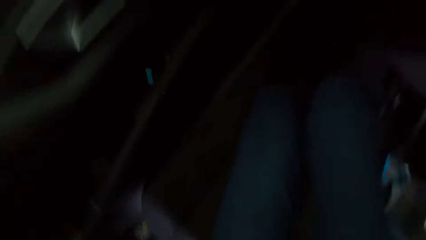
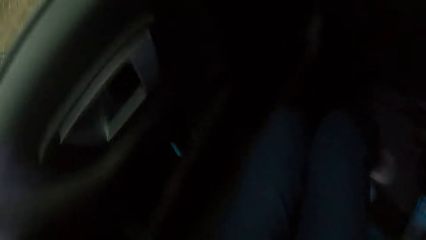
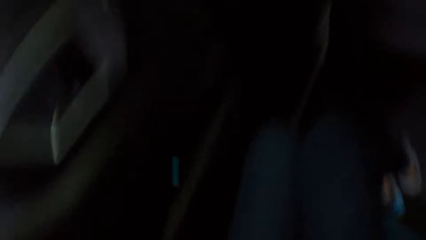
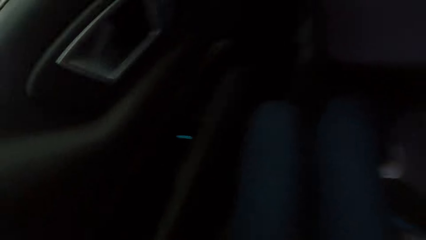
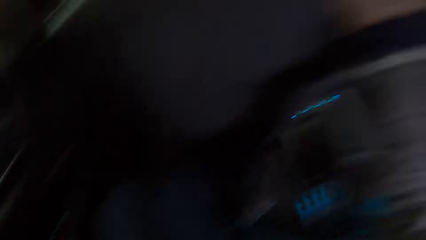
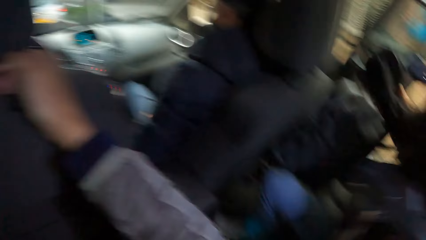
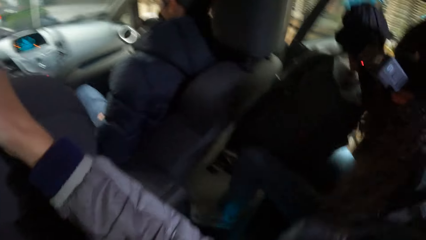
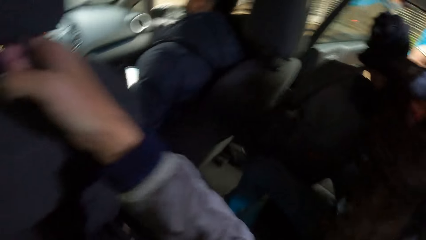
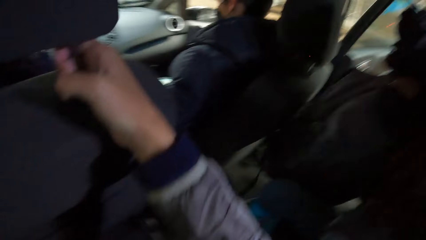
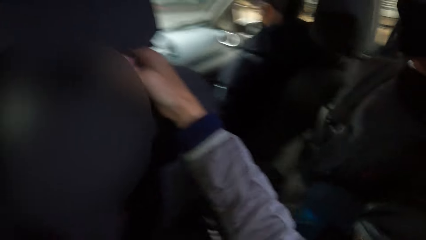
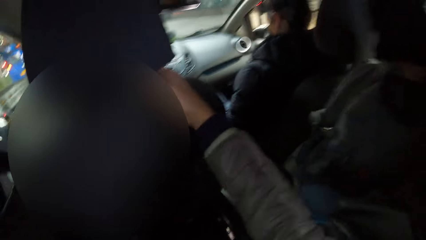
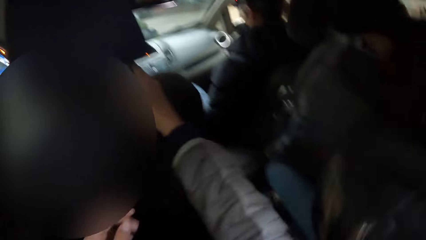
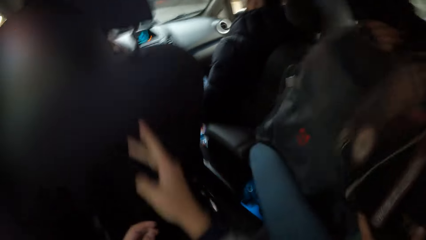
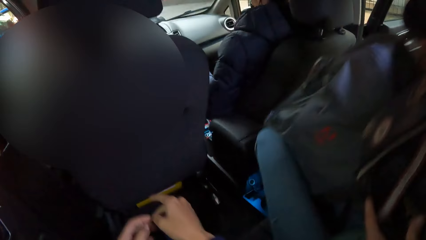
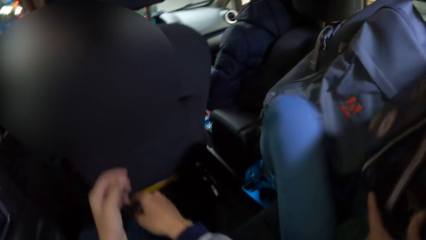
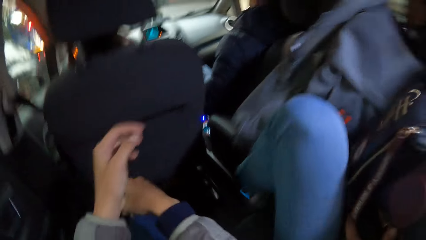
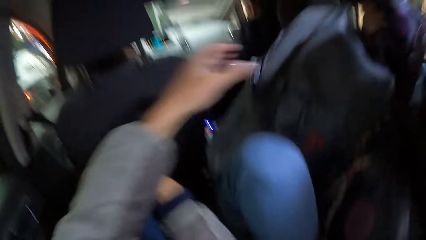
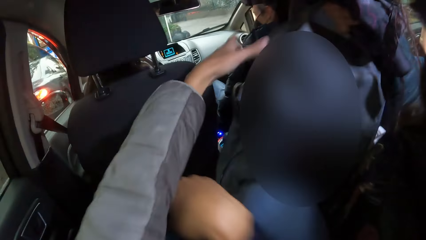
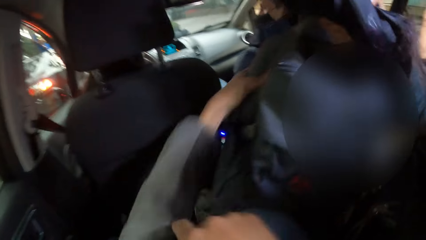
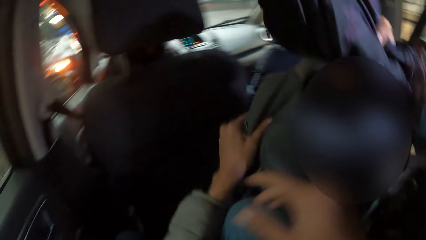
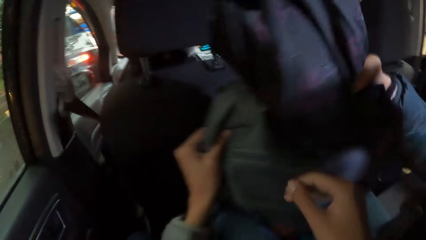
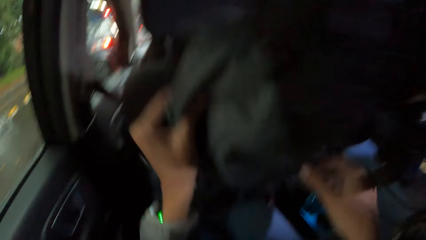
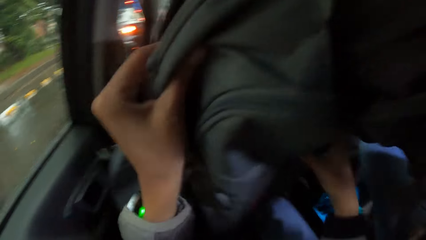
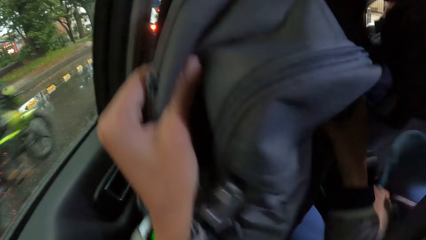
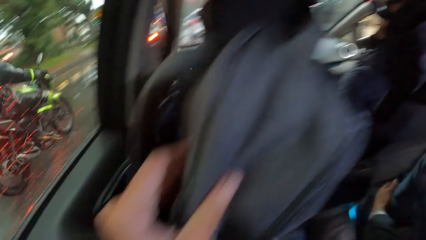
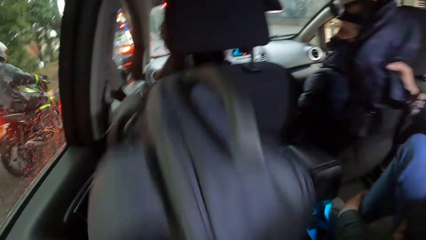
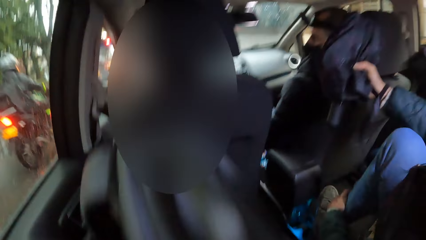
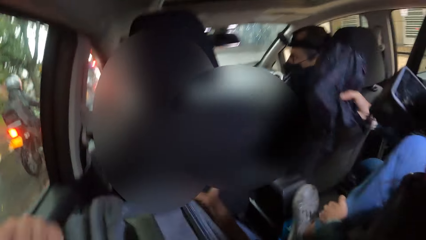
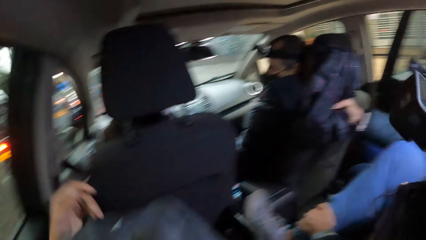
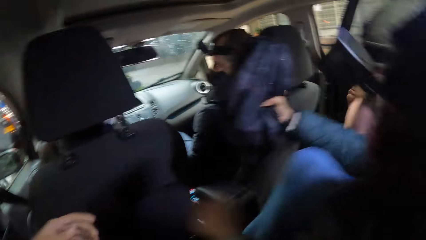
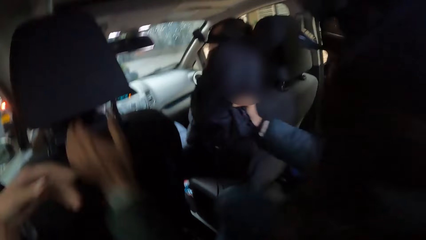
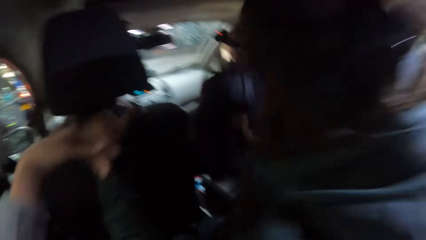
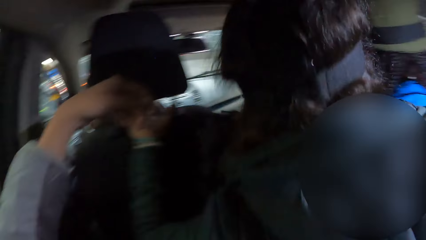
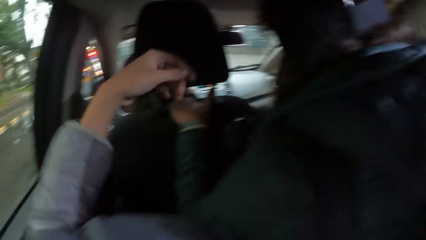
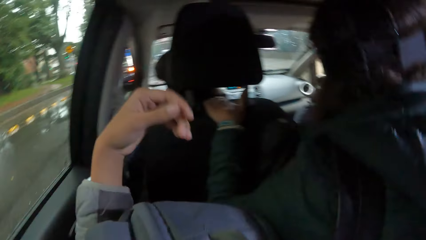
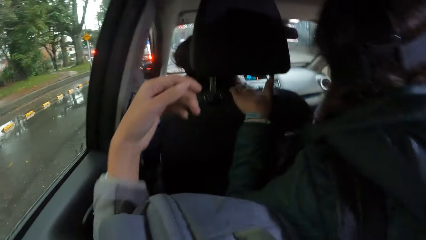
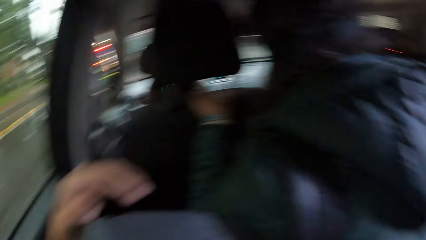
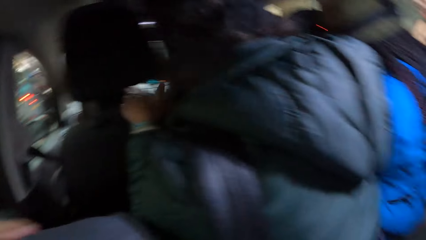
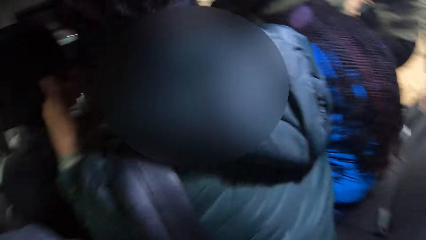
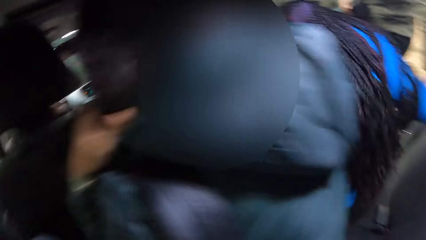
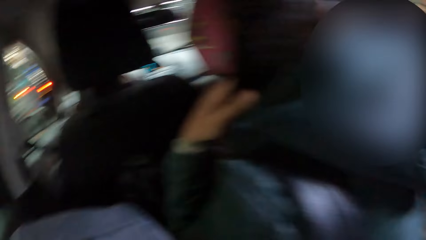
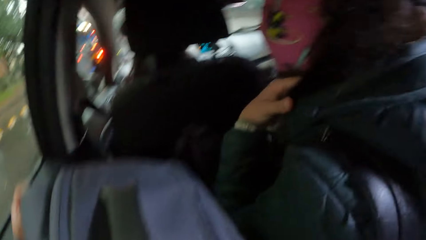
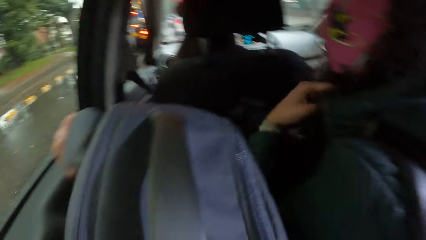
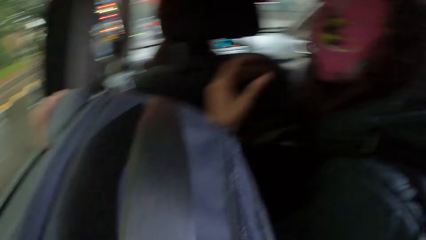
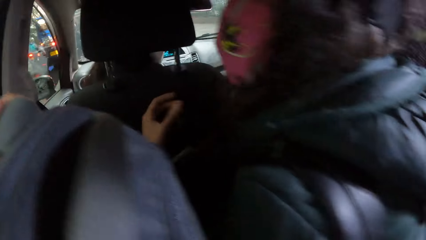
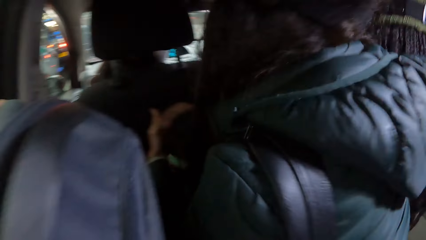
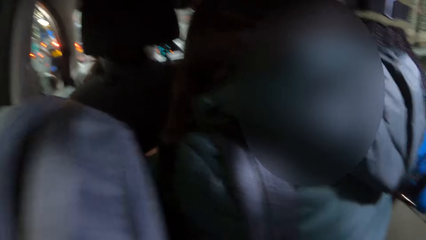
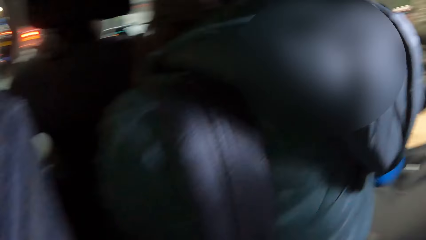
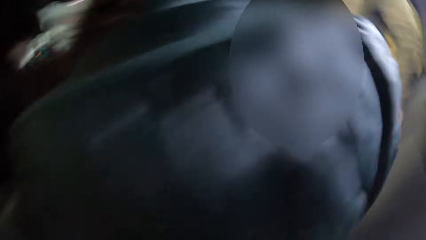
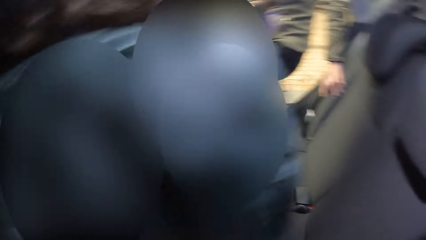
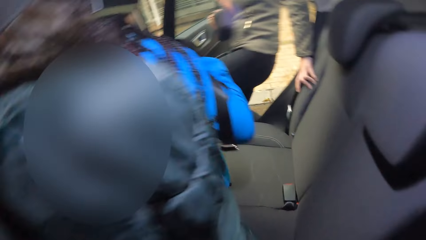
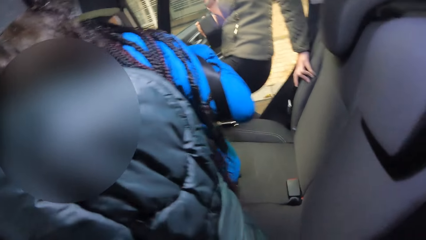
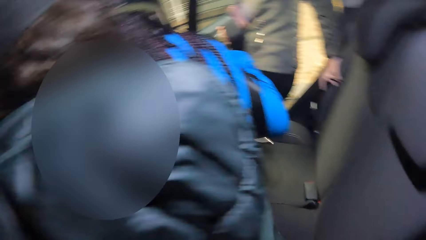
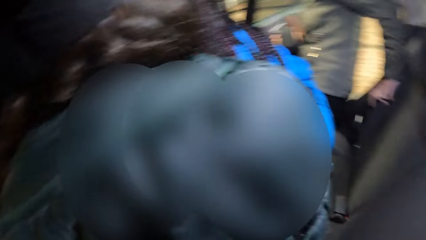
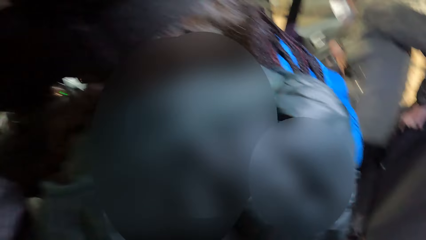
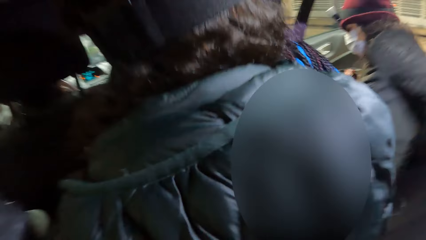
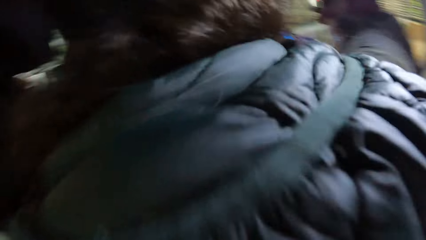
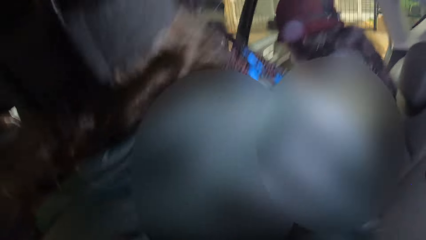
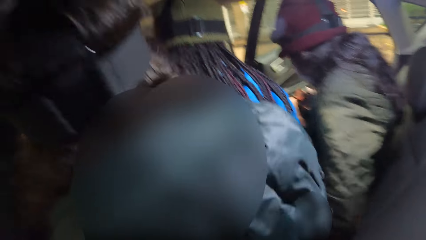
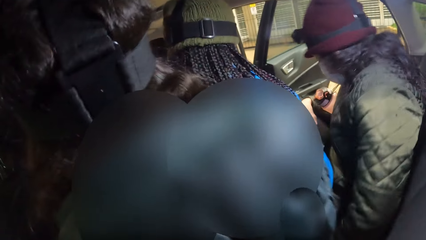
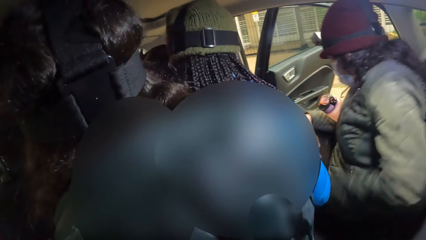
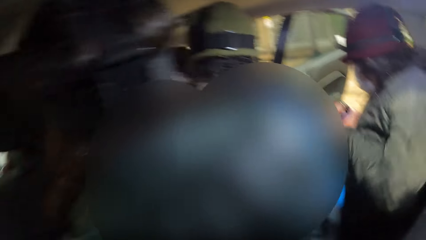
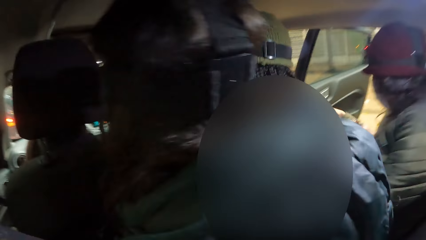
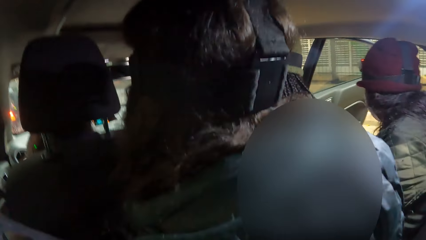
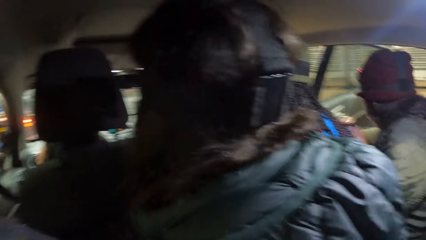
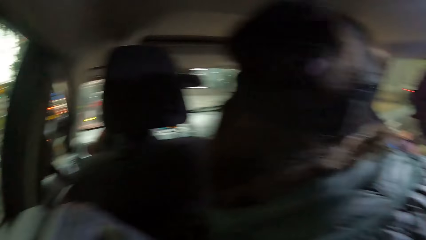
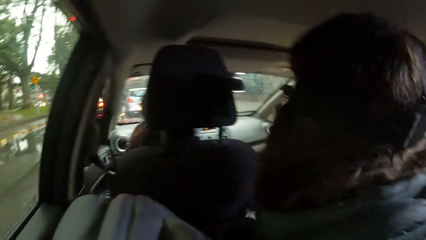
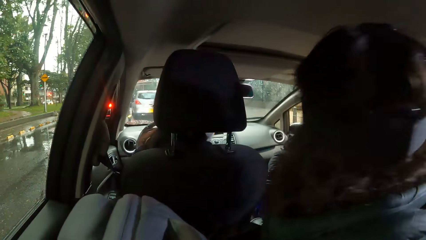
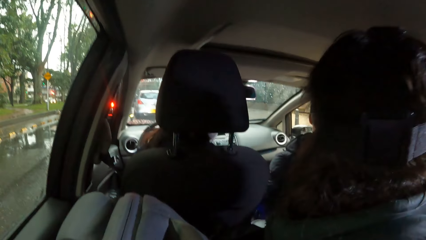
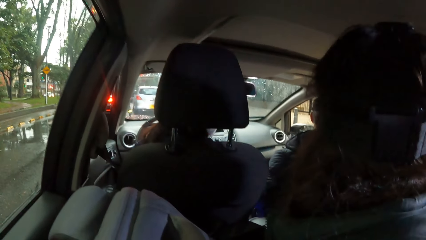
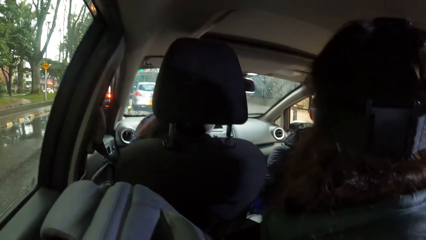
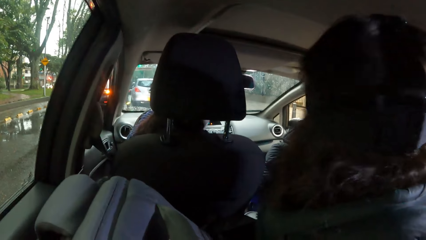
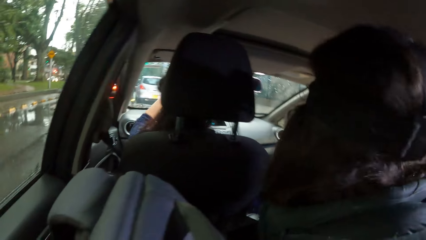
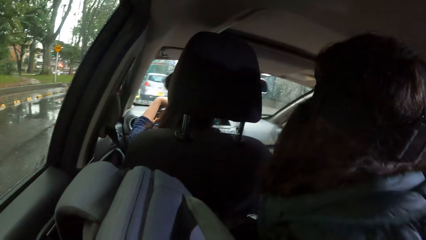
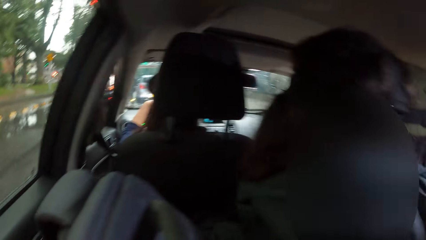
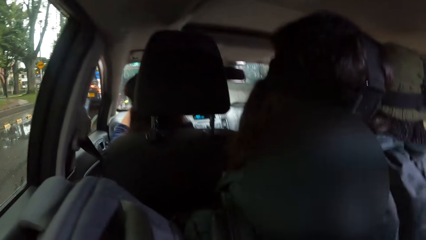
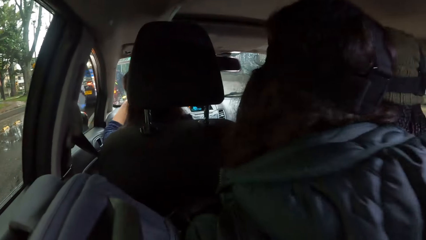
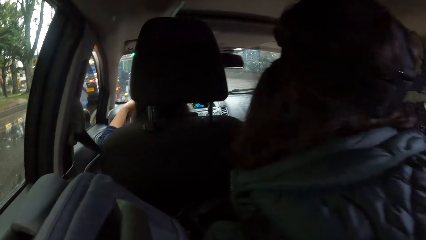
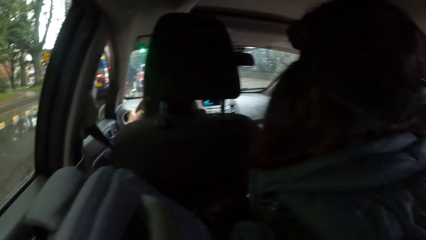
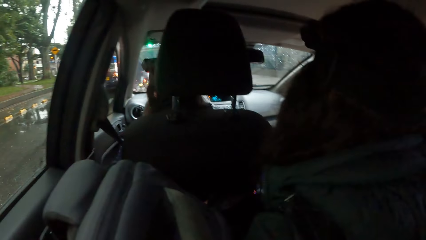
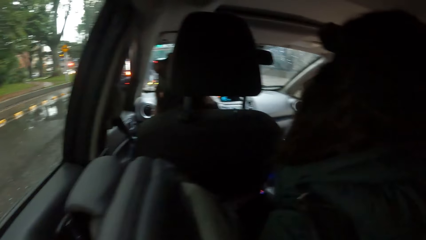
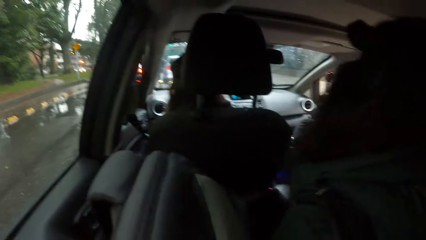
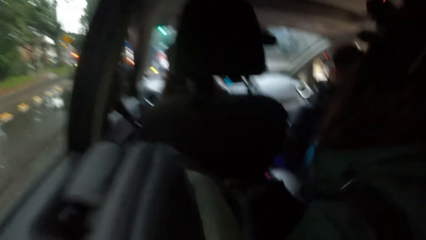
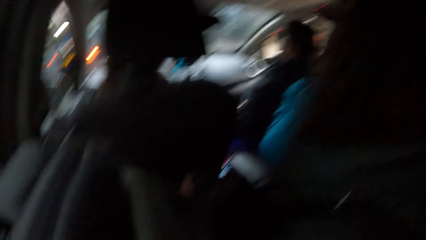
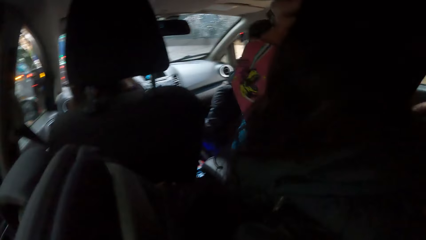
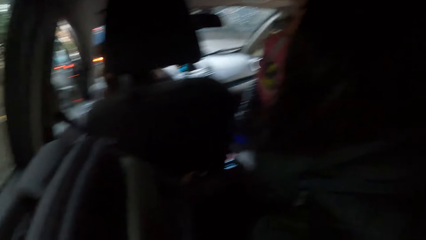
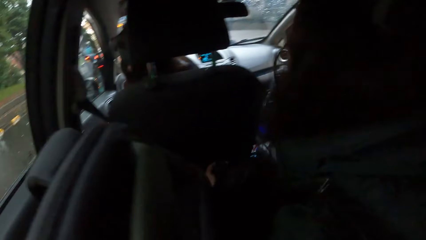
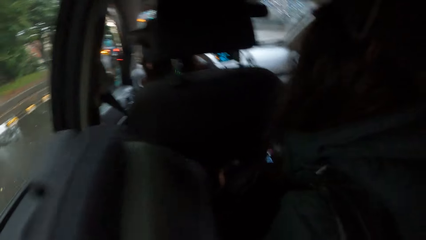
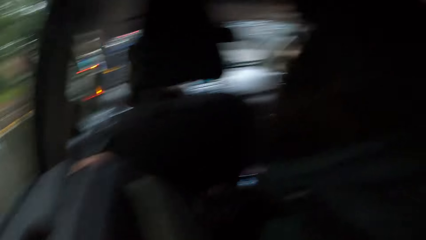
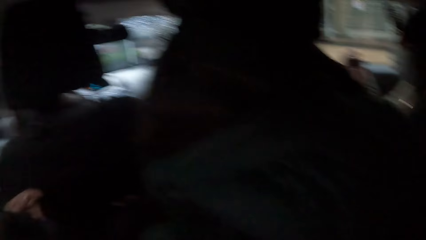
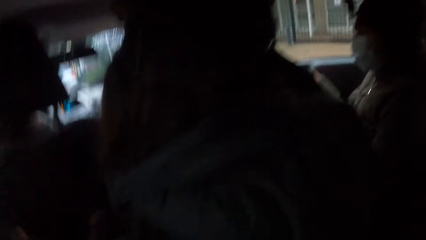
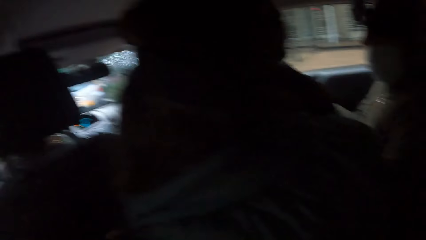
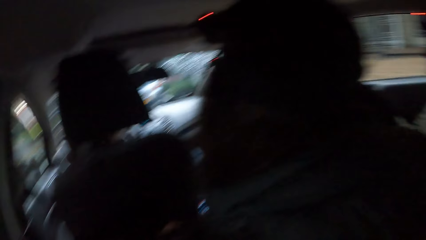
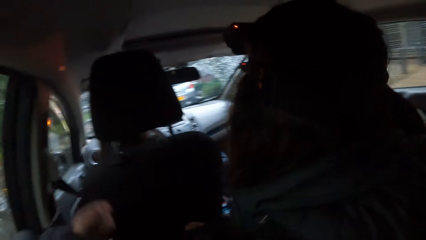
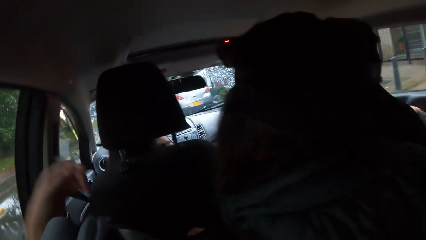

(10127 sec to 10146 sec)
The camera wearer sits inside the car. A woman sits inside the car. The camera wearer collects a bag from the woman with her left hand. Another woman sits inside the car. The camera wearer looks around. Another woman sits inside the car. A driver drives the car on a road with both hands on the steering wheel.
